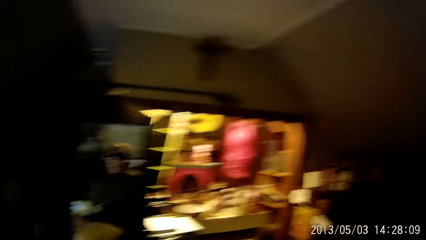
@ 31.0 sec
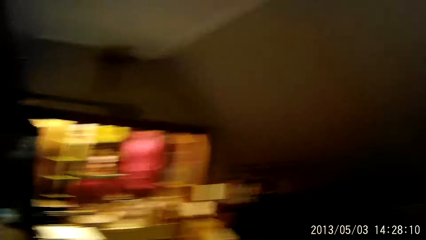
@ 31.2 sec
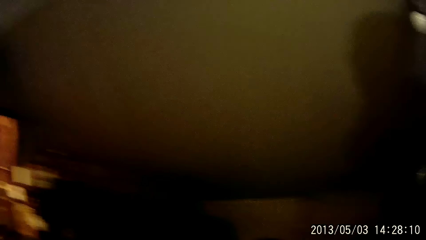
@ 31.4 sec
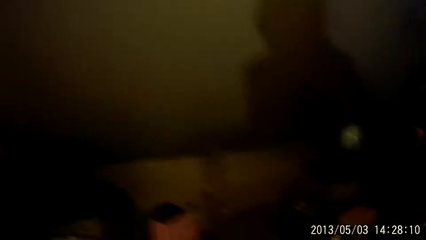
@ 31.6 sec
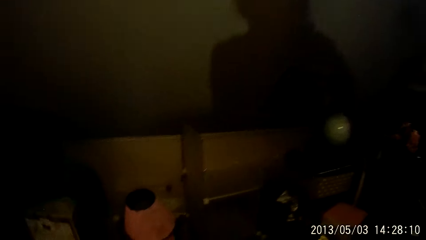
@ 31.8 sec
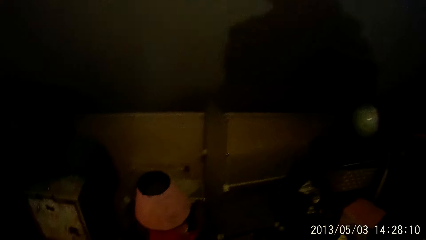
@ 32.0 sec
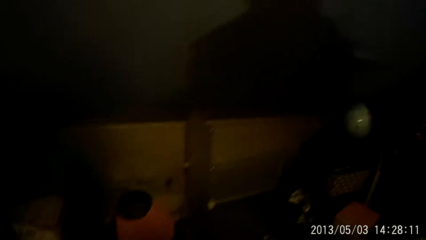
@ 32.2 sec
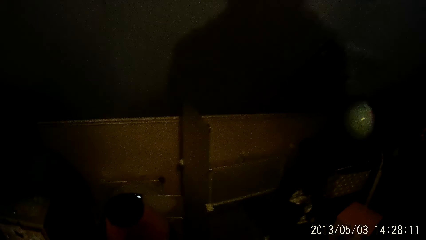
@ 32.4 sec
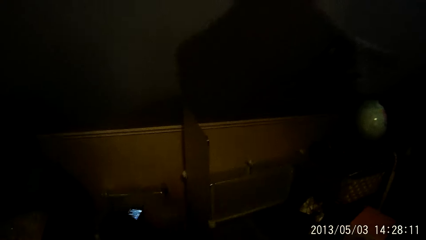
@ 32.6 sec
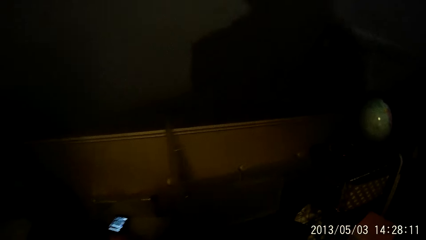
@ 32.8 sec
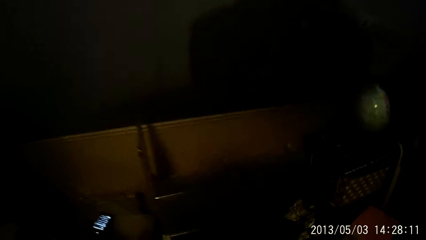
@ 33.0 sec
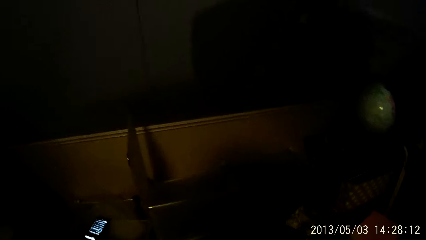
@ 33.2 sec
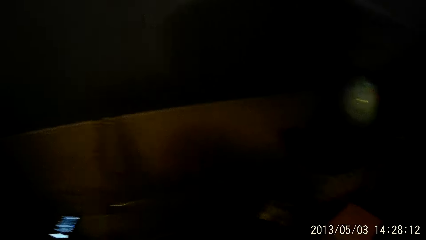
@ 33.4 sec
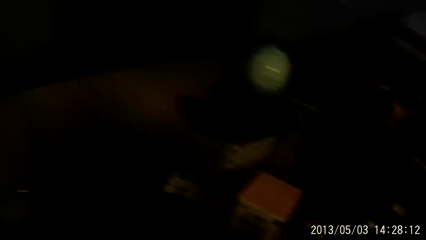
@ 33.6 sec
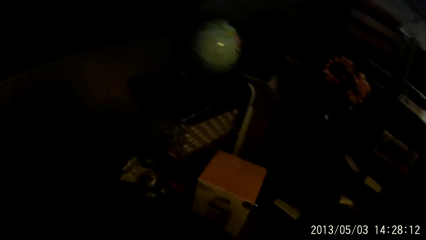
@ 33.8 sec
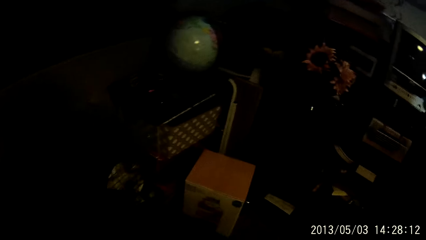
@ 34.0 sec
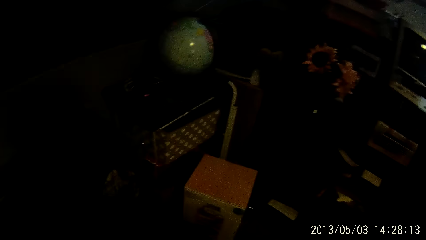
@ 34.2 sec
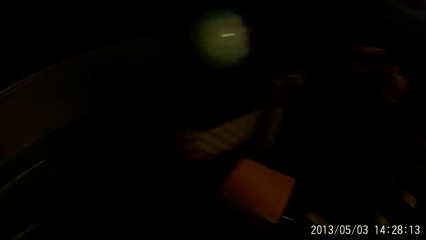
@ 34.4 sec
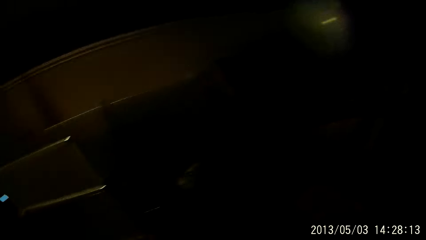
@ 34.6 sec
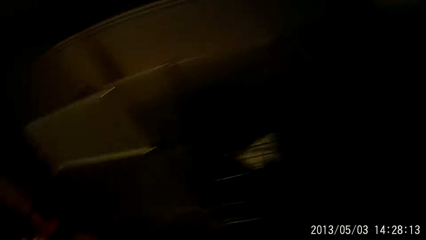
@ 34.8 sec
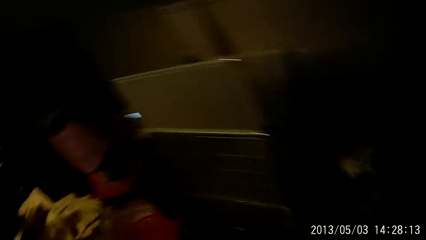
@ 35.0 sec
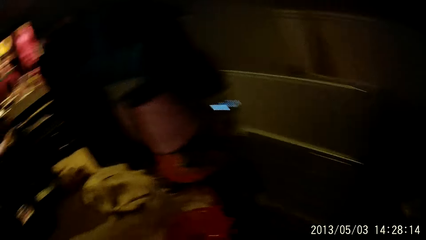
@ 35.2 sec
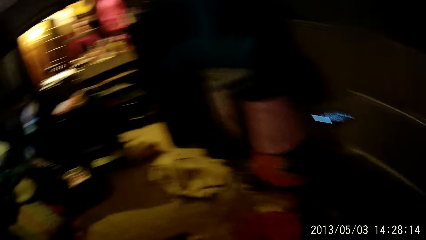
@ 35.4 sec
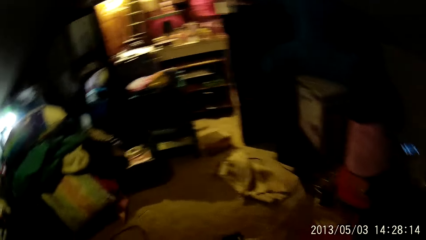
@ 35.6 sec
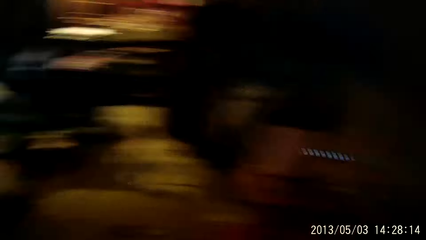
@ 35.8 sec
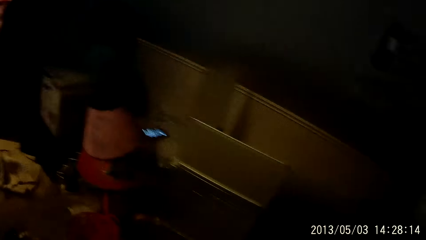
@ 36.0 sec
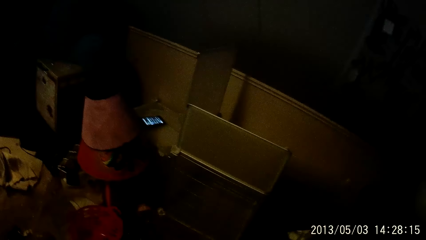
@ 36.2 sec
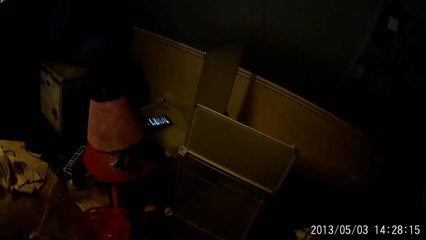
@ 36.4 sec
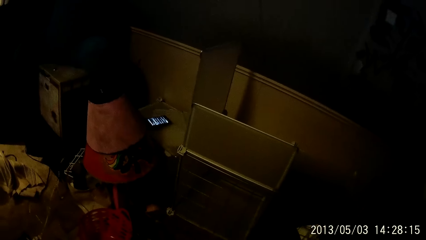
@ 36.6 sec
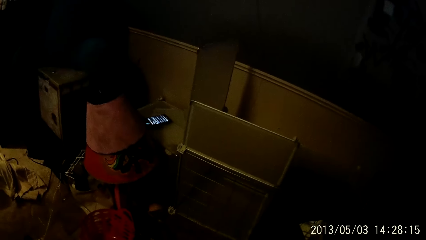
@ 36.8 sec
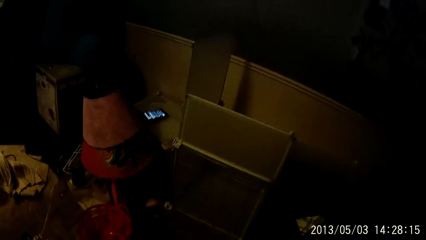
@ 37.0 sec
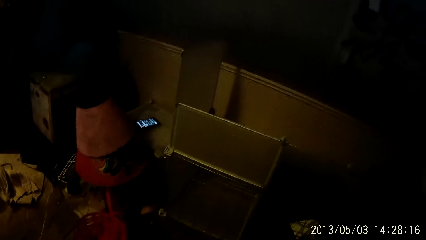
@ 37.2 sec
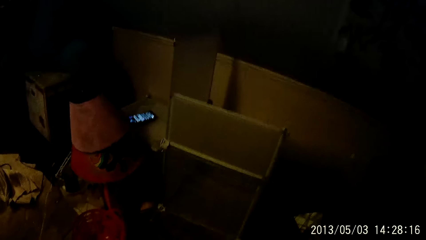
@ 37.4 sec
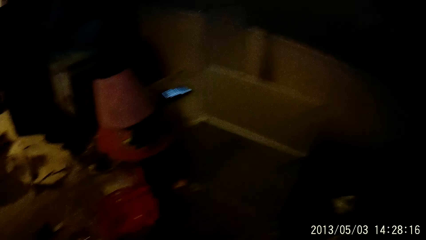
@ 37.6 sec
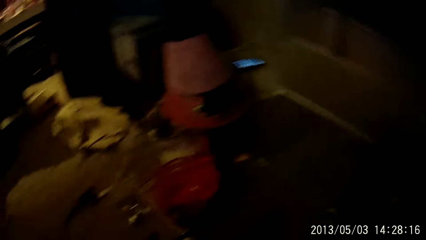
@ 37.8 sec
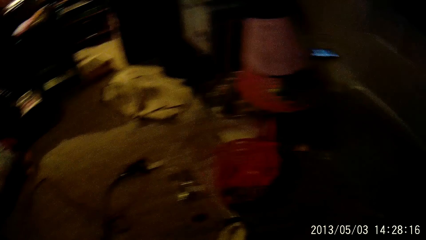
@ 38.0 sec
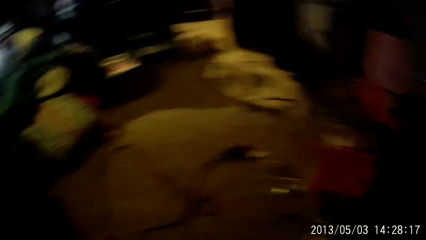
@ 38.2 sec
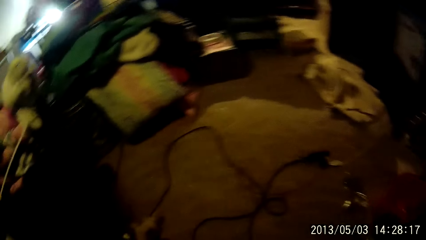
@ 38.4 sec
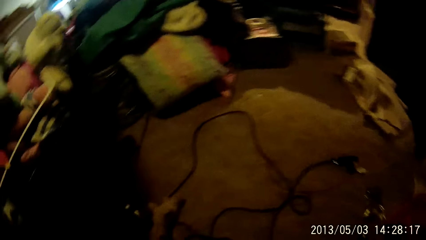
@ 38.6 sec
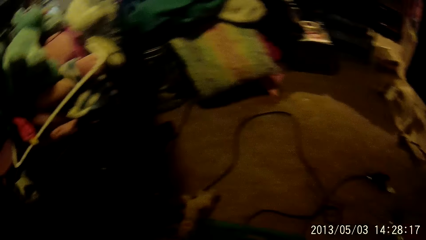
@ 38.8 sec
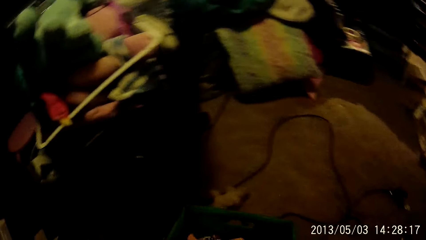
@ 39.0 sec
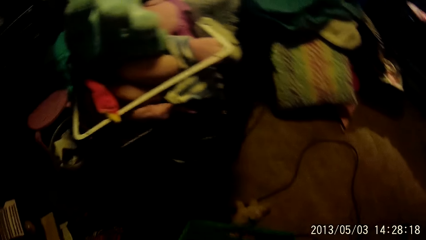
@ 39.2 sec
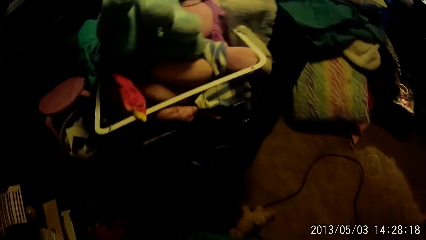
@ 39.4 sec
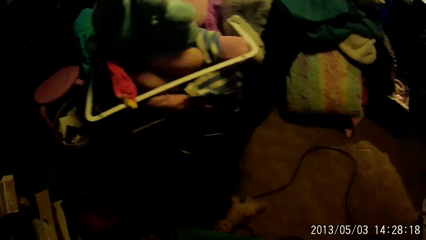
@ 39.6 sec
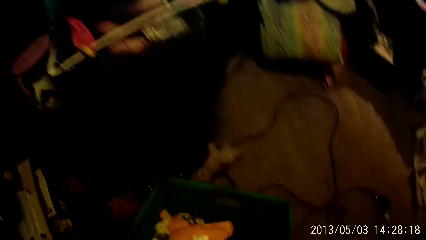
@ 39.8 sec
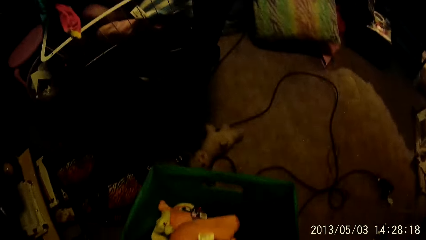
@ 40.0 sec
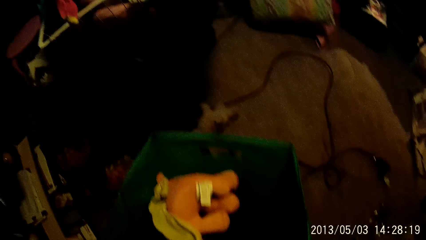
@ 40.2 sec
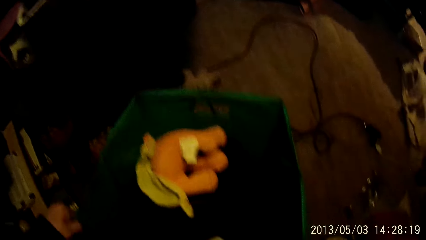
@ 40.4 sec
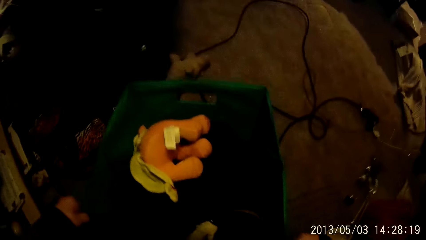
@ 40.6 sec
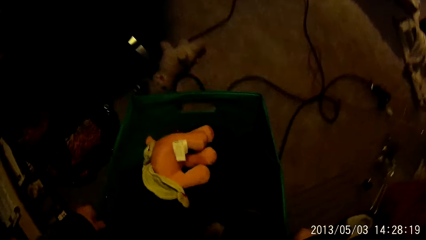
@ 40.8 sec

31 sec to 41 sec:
The camera wearer carries a basket with her right hand.

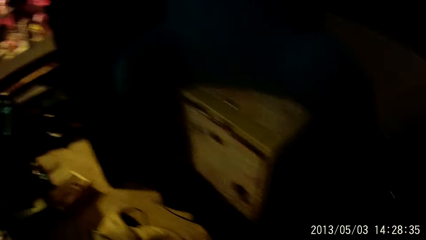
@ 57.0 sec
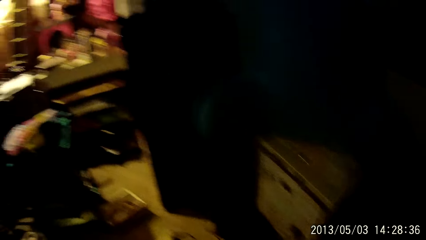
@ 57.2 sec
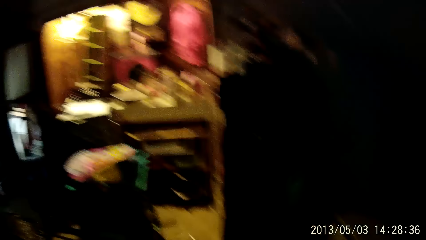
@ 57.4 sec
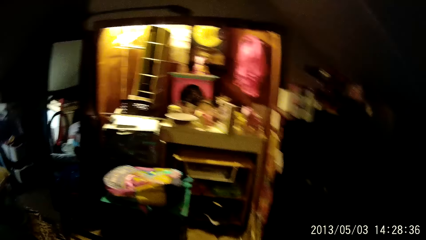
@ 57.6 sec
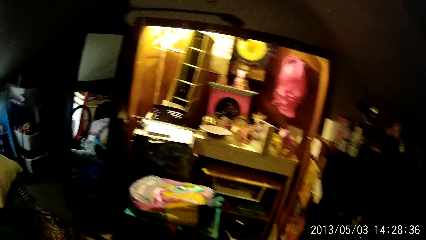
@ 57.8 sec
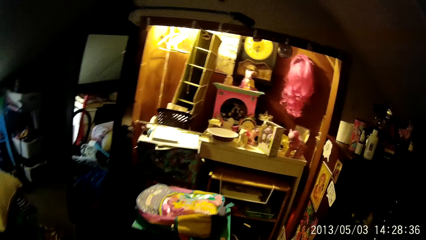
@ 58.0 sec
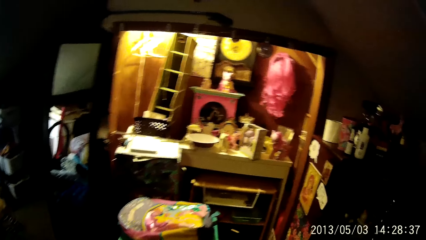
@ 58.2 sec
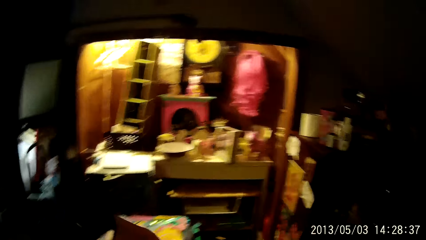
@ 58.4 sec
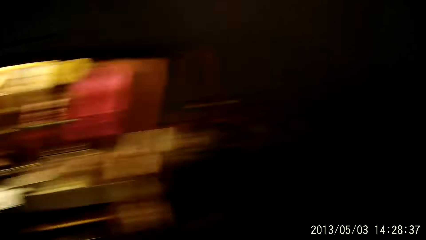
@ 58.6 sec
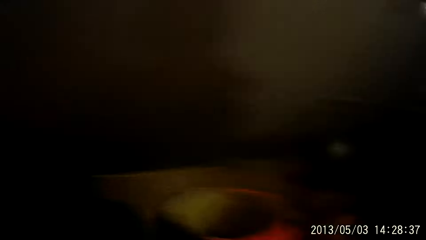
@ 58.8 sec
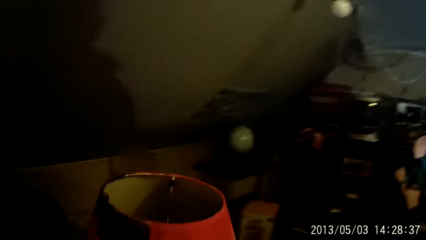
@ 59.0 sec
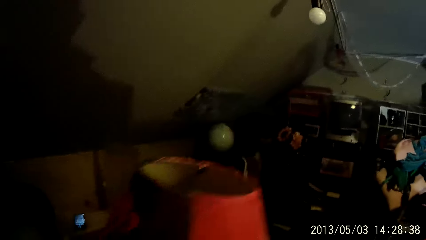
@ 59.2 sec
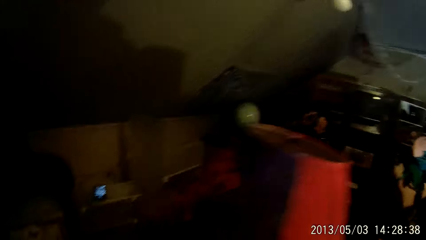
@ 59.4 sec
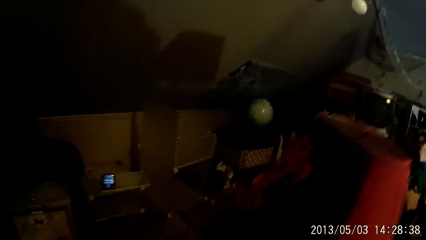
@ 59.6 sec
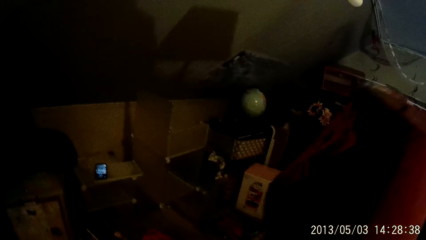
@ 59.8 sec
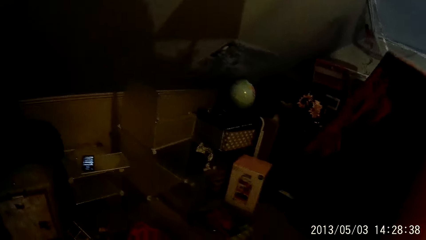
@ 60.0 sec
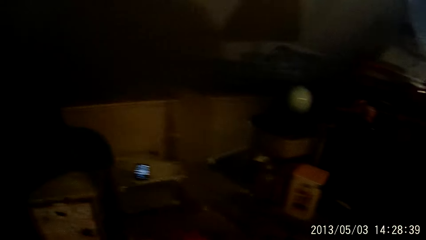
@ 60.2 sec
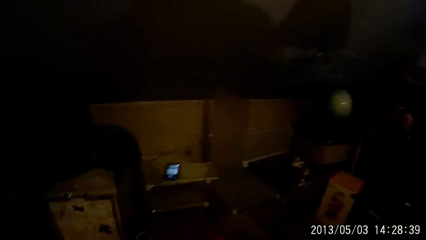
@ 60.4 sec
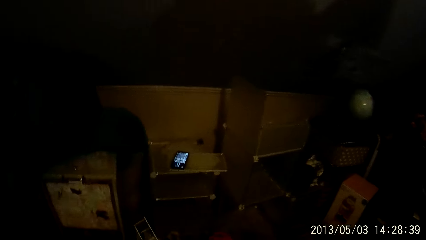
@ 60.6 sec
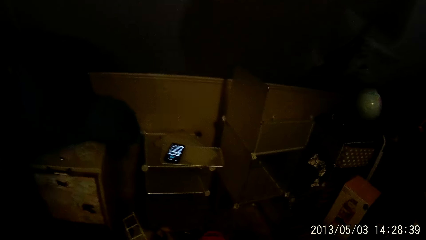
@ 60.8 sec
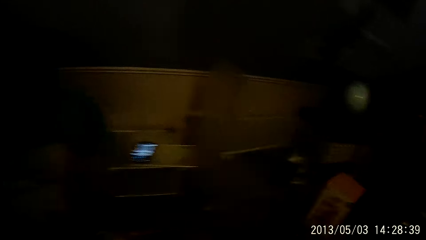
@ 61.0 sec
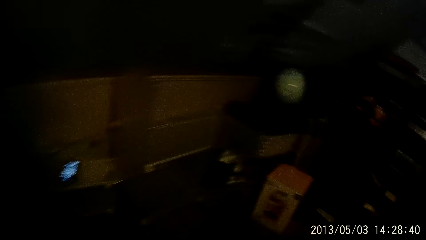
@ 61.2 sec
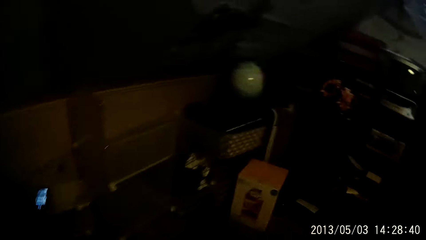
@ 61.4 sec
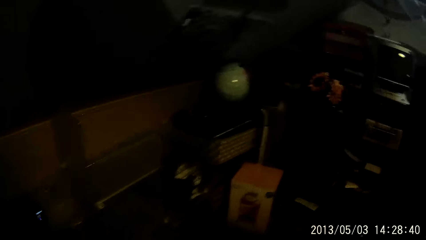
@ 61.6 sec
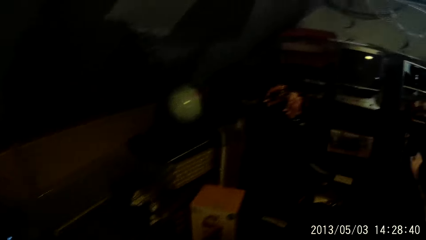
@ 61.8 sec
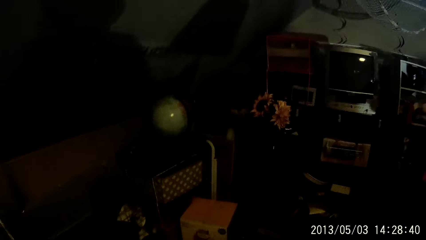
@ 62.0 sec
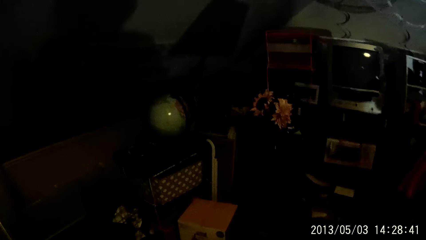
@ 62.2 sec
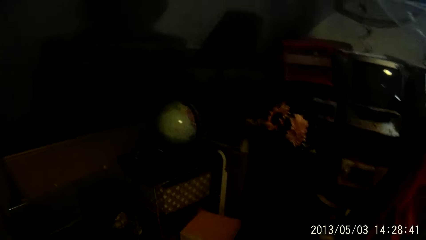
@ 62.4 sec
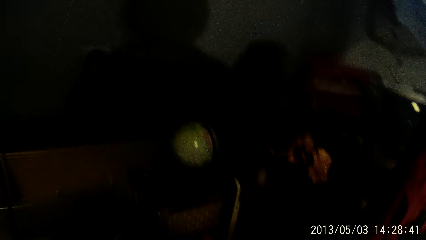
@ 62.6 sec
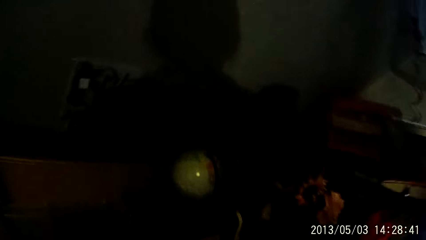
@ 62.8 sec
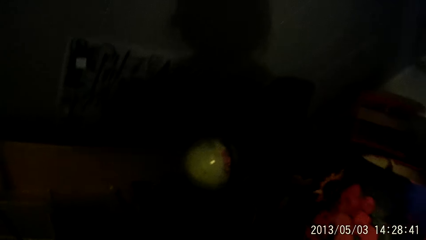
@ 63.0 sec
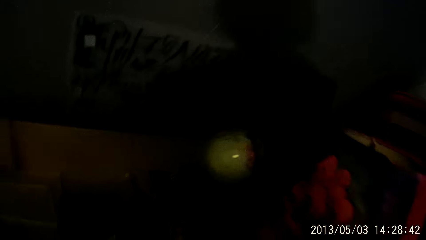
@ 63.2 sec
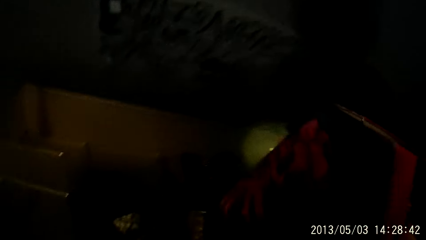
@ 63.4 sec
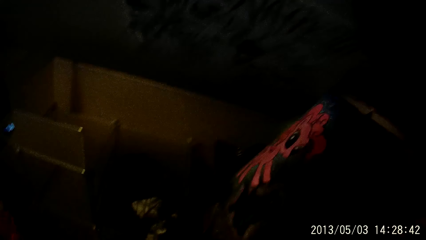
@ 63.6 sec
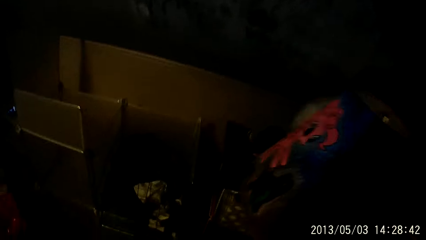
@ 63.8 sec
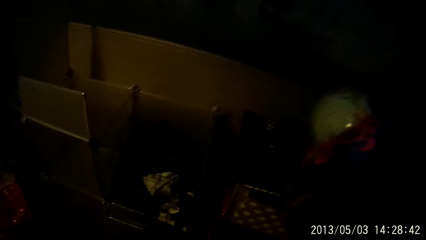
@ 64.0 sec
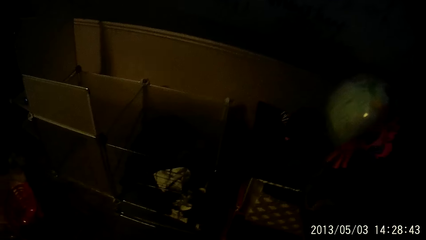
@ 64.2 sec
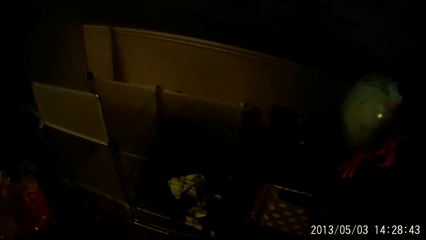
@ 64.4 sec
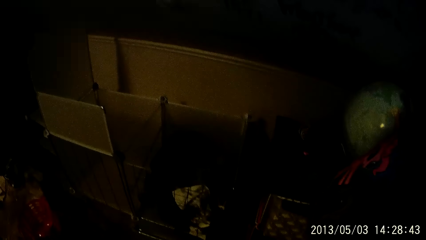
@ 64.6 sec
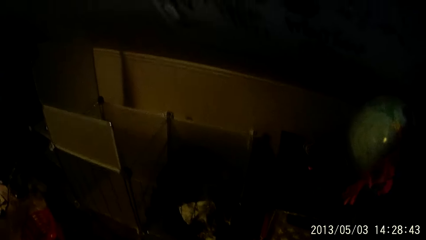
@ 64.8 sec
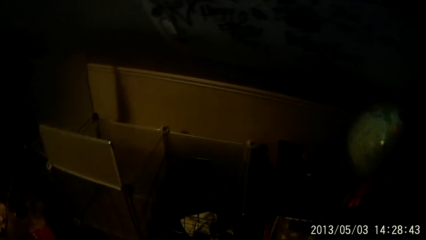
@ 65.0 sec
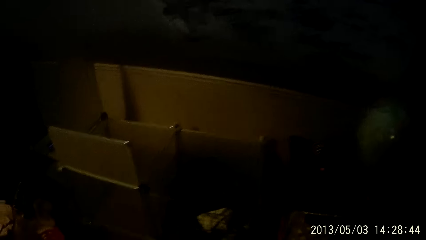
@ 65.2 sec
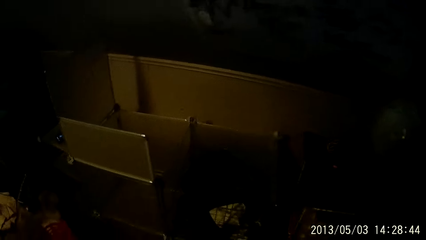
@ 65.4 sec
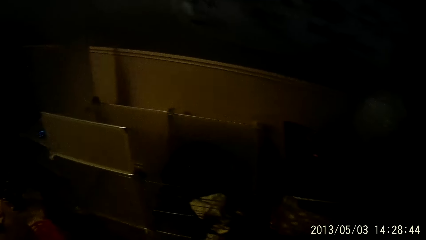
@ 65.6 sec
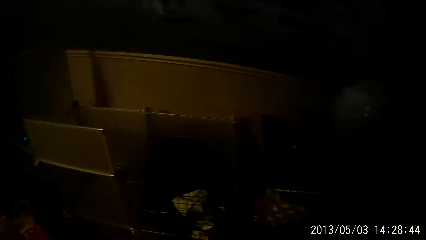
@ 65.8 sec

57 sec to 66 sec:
The camera wearer moves a lamp to a table. They hold a cup. They put down the piece of cloth.
